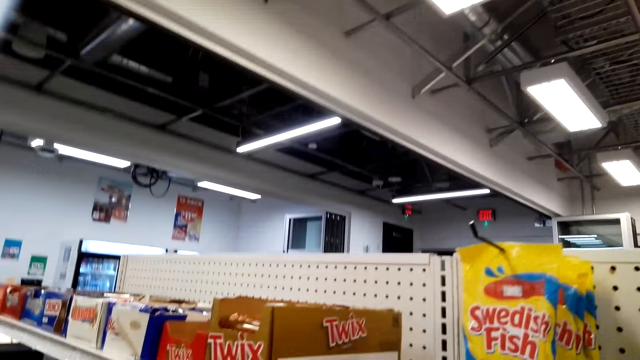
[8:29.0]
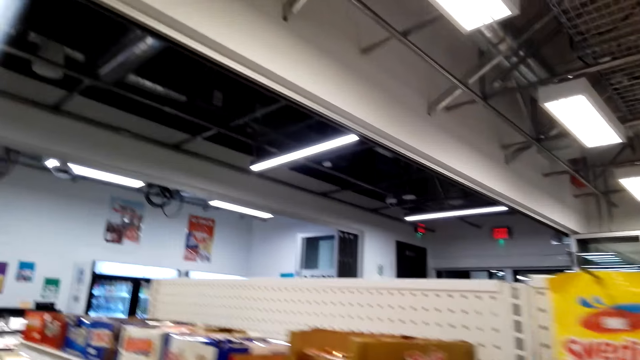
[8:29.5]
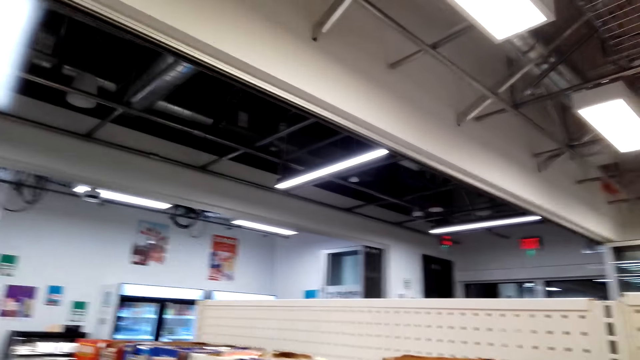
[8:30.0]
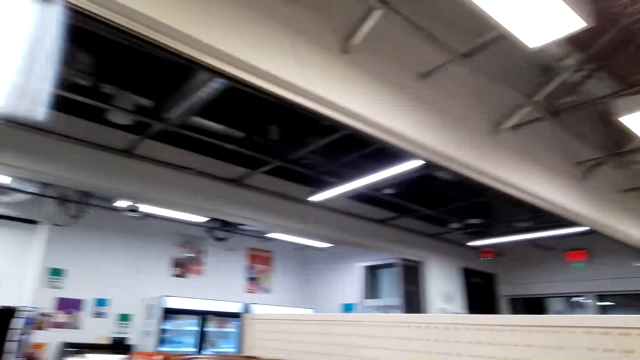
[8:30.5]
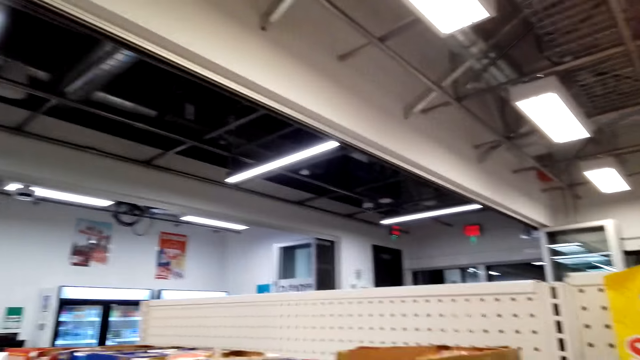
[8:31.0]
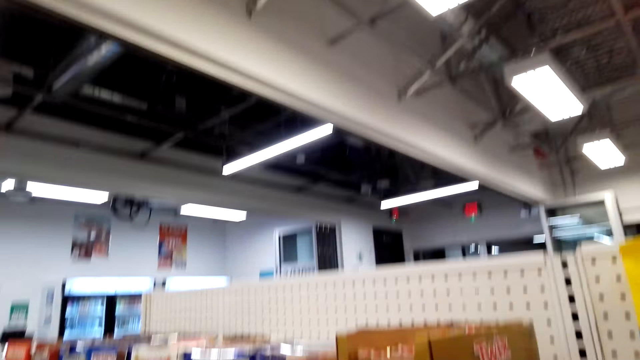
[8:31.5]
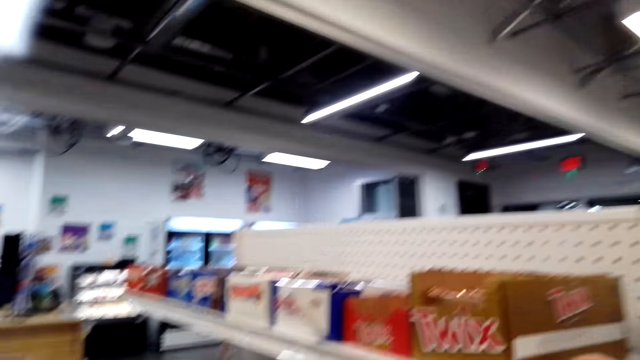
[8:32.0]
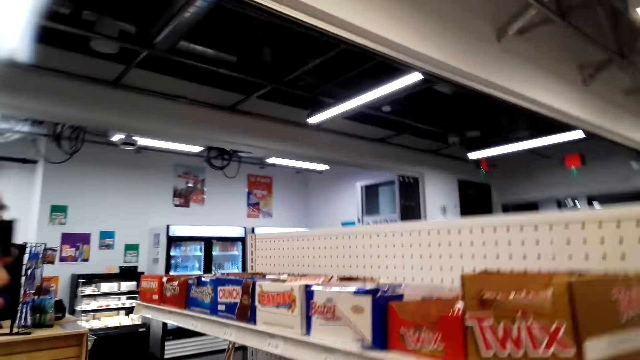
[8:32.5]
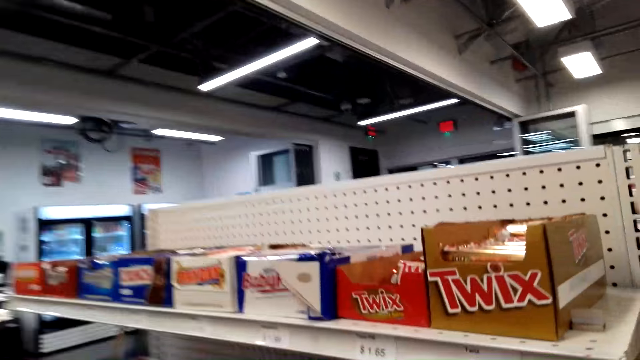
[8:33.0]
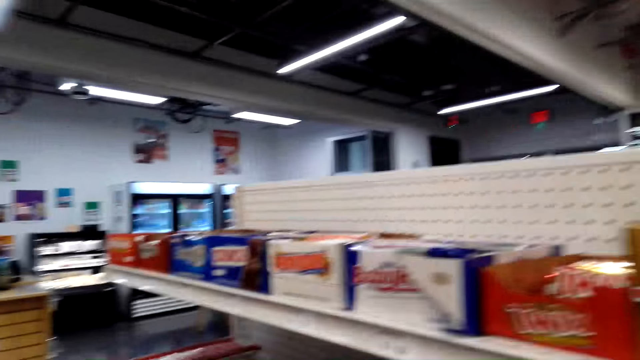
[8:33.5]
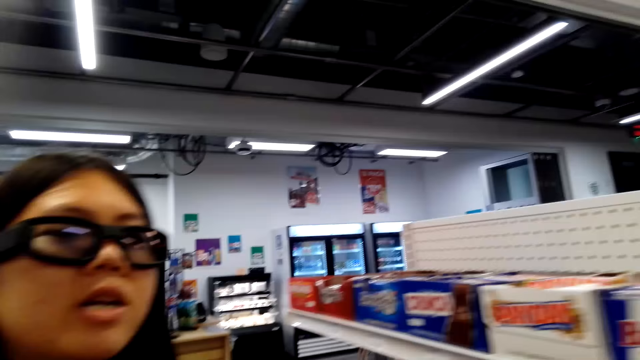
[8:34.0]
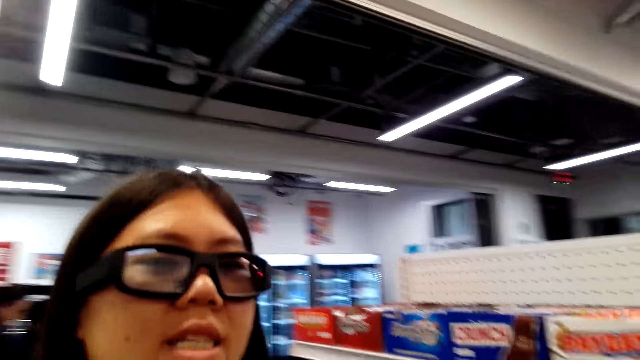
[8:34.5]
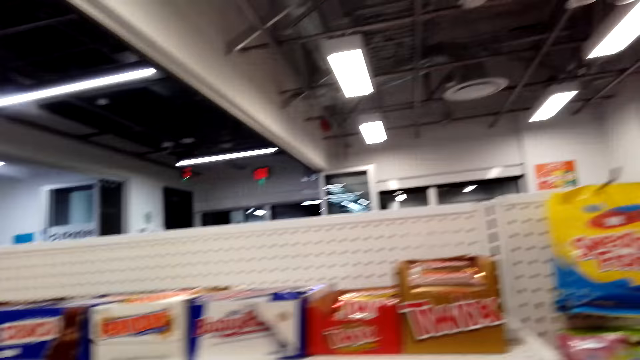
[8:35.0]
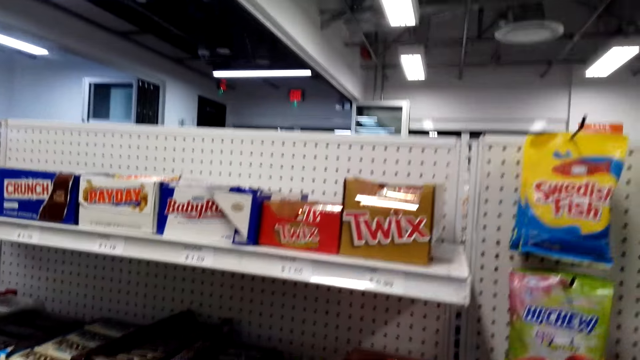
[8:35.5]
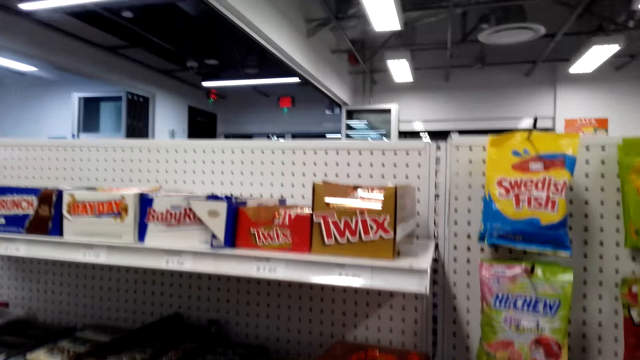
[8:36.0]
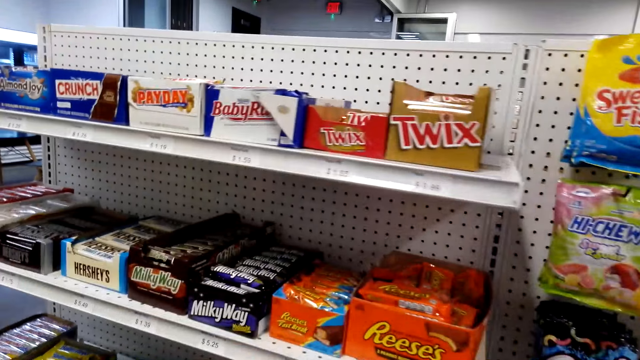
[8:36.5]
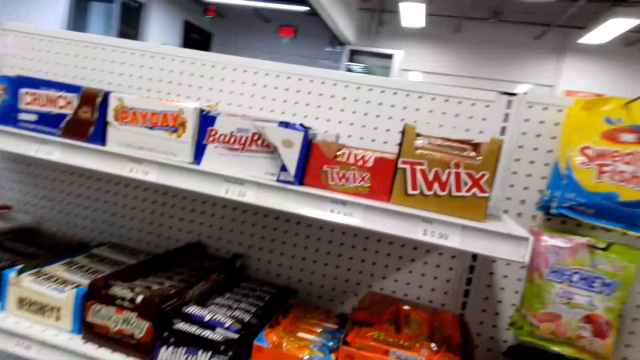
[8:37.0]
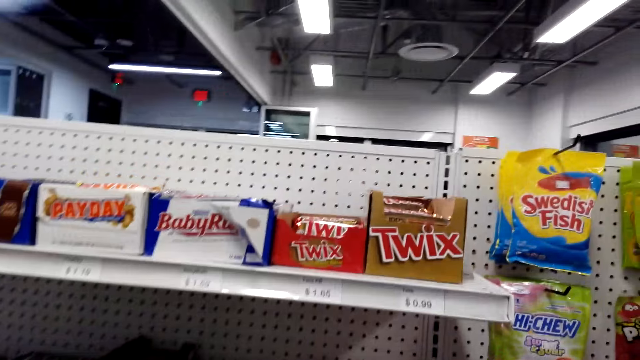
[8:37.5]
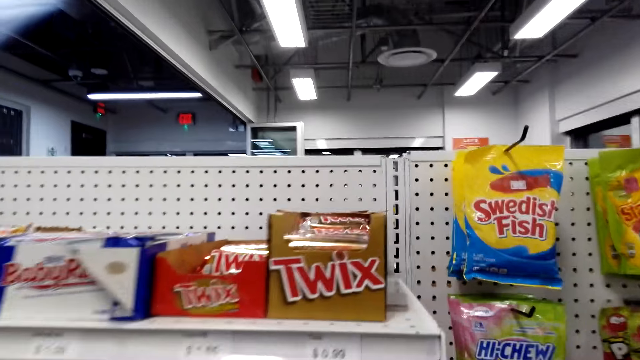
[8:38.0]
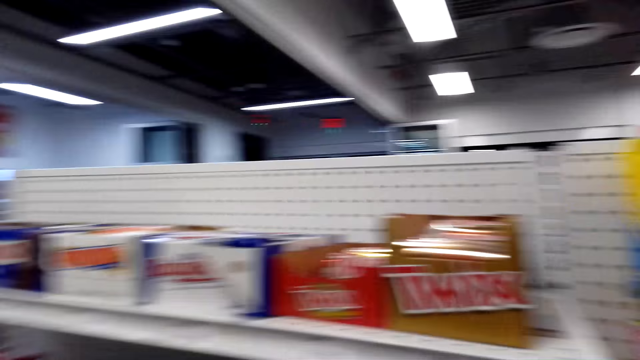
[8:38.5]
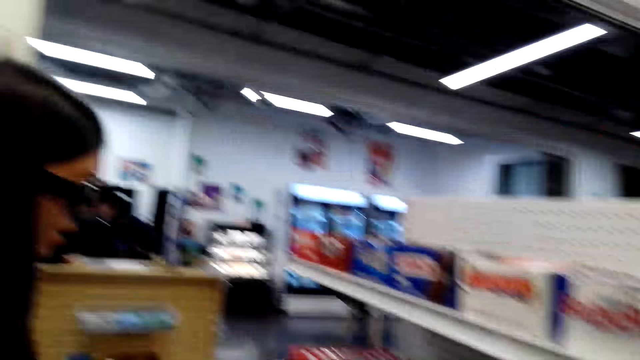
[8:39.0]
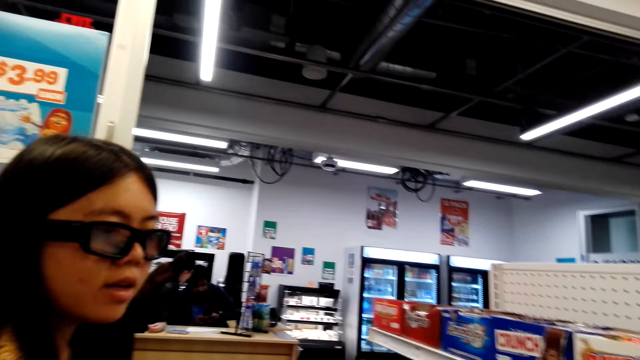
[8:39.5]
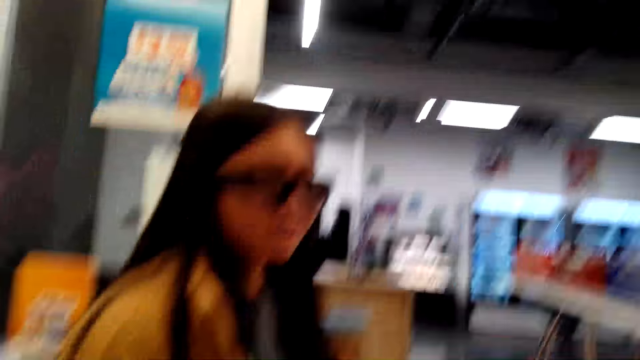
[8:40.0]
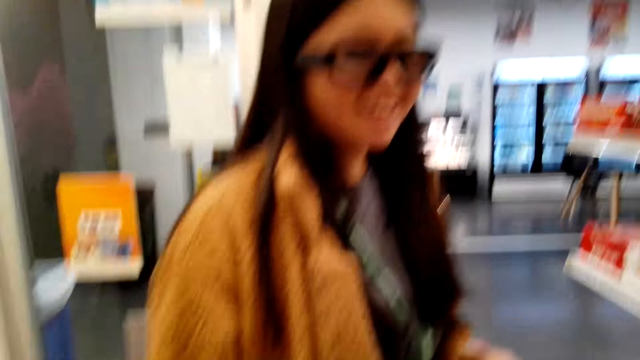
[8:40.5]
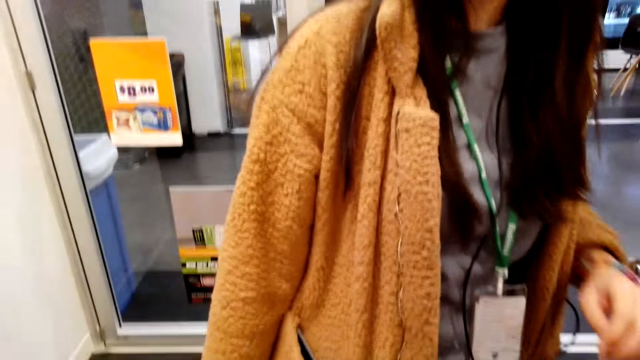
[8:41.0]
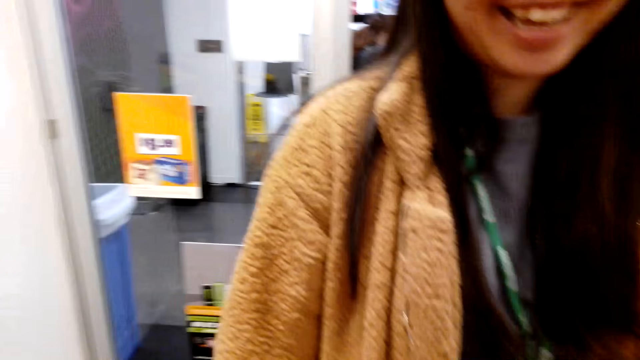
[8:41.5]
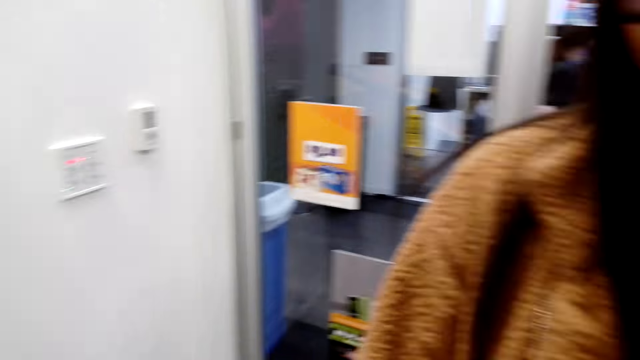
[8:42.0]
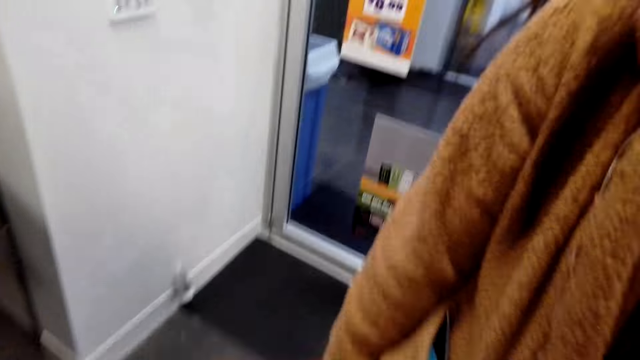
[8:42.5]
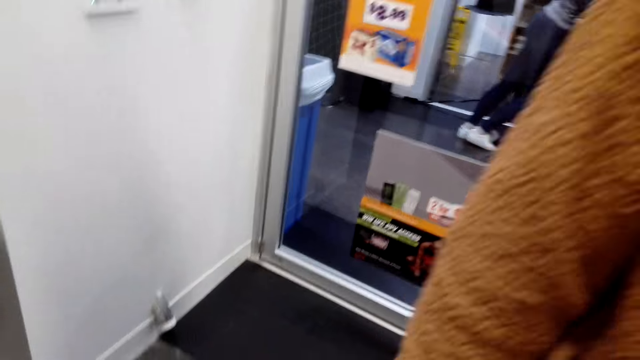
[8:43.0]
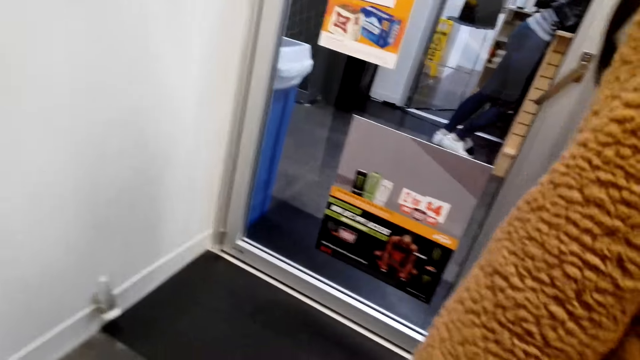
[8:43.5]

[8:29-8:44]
The camera wearer dialogues with a woman. They walk around the store shelf. They dialogue with the woman. They look around the store shelf. They dialogue with the woman.

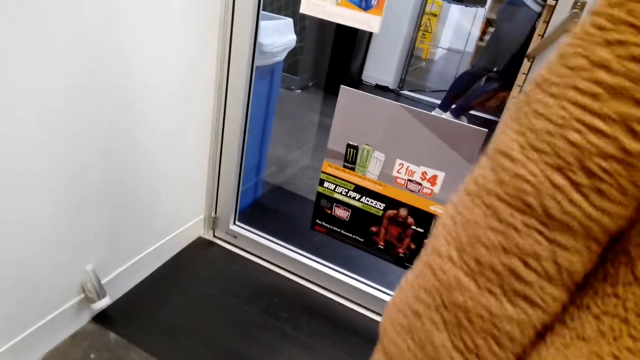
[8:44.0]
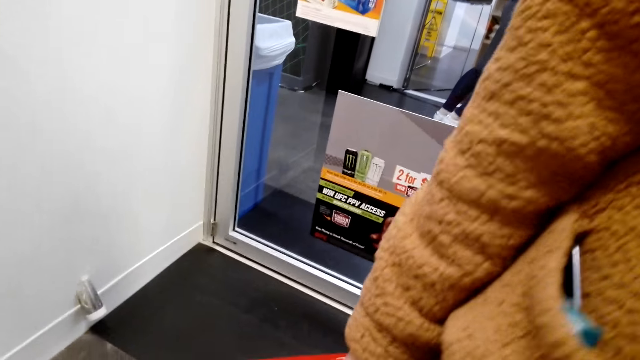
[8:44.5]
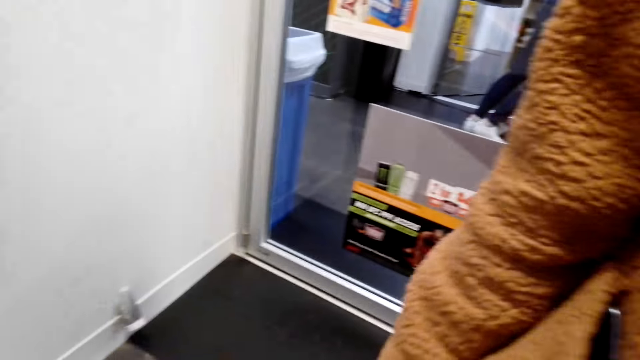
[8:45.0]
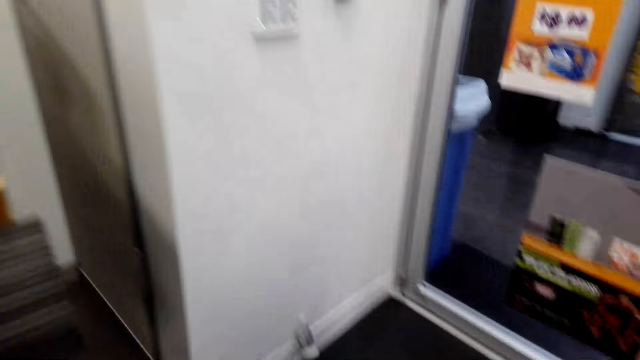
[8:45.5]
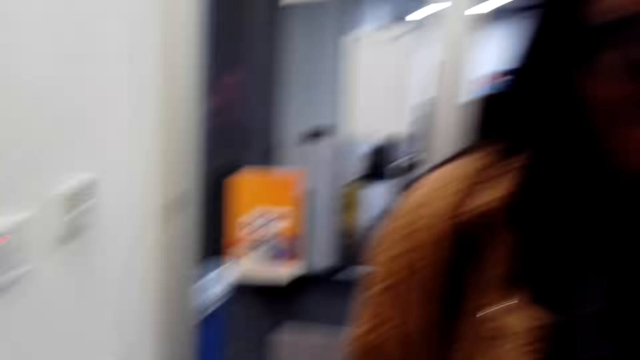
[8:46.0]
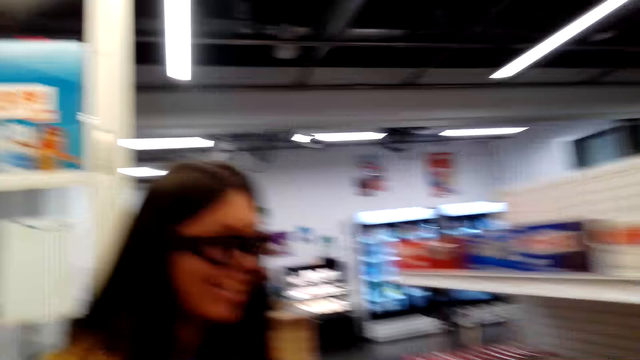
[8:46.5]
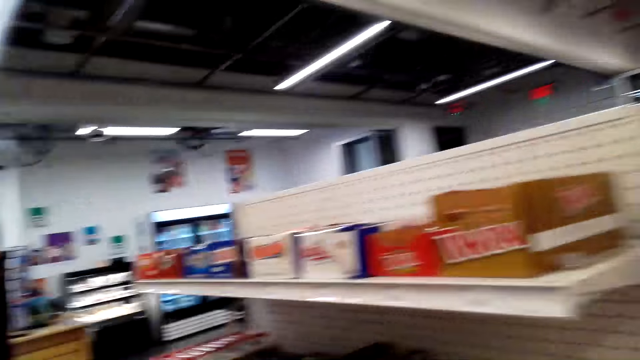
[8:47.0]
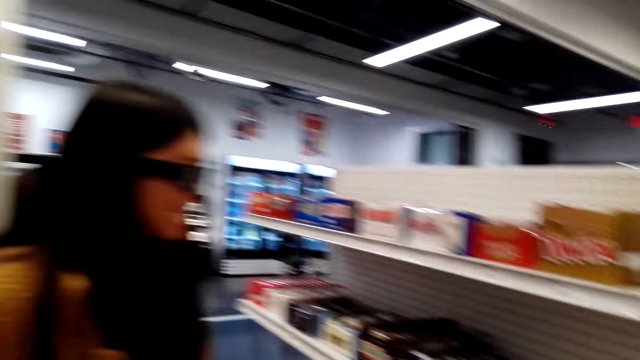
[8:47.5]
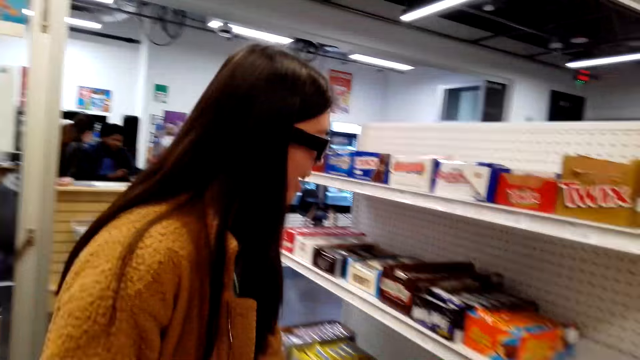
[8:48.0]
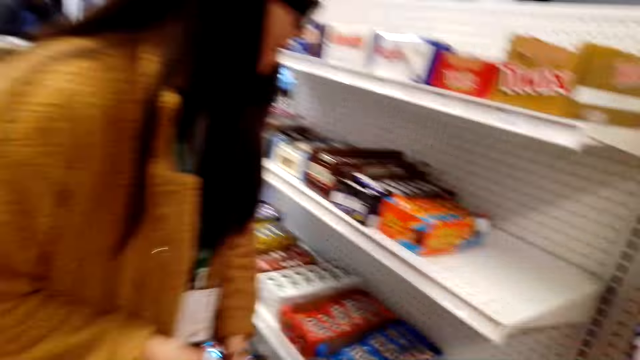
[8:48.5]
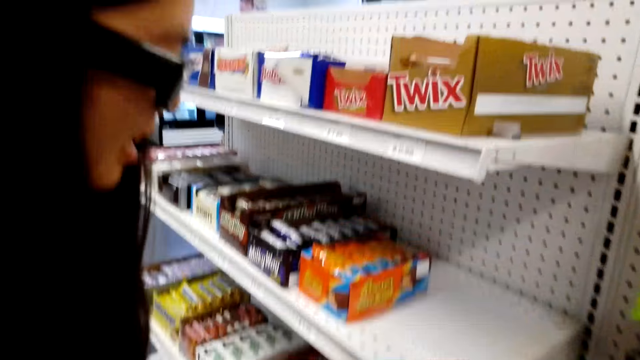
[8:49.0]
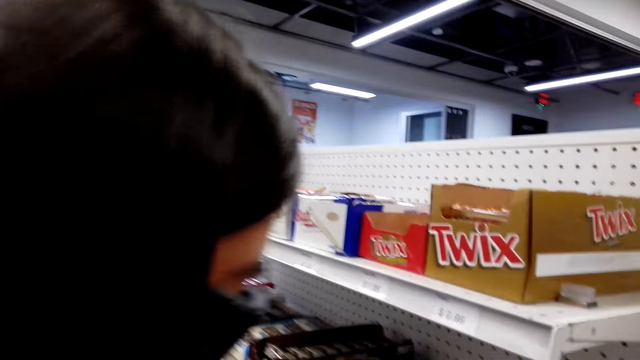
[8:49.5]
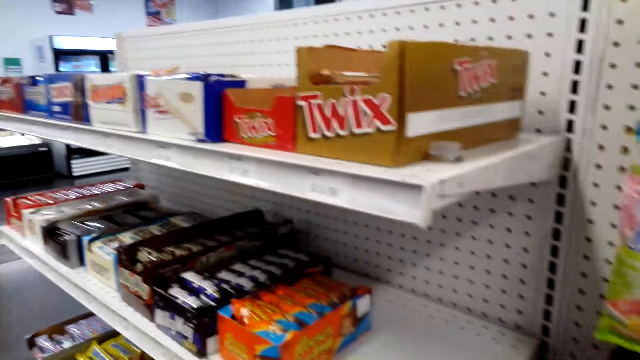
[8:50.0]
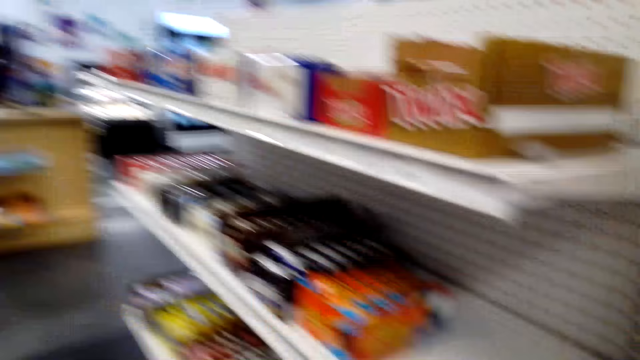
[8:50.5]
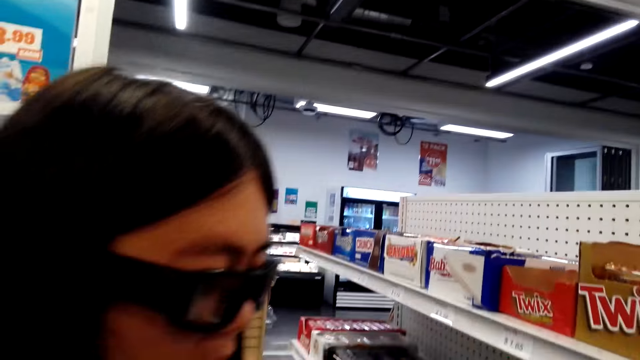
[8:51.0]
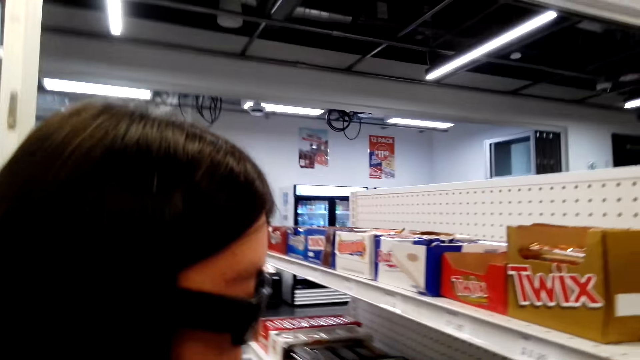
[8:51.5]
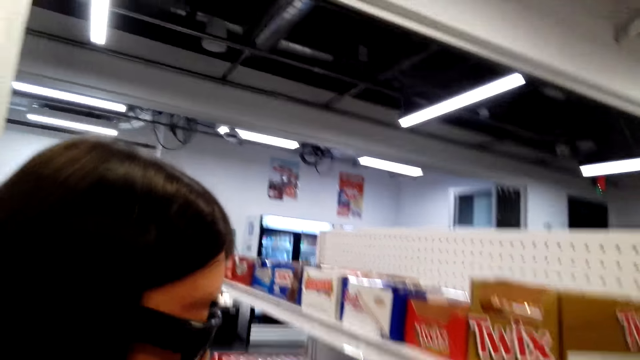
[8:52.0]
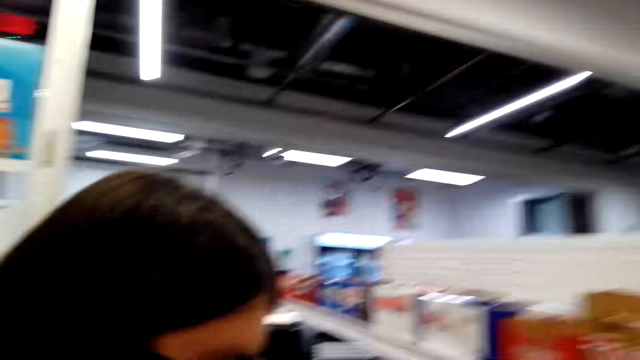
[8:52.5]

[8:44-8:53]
The camera wearer looks around the store. They look around the store shelf. They dialogue with a person.
